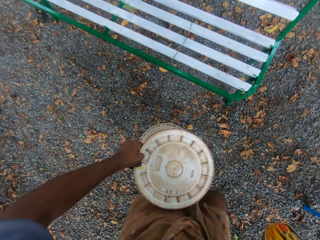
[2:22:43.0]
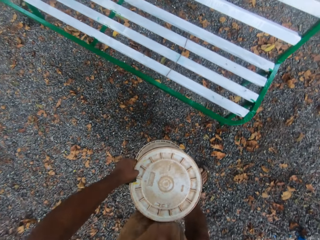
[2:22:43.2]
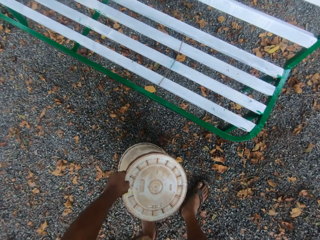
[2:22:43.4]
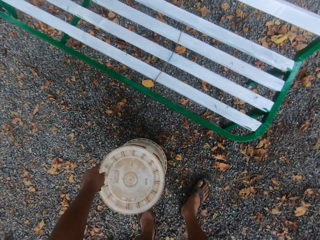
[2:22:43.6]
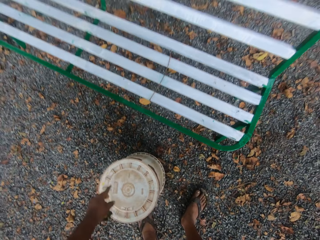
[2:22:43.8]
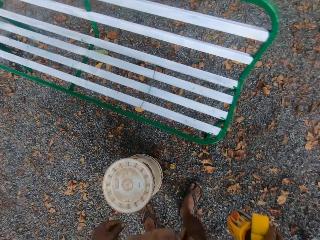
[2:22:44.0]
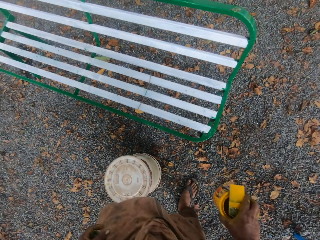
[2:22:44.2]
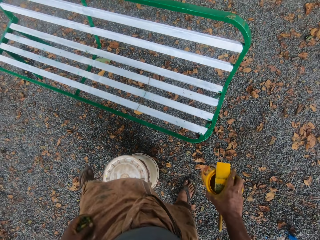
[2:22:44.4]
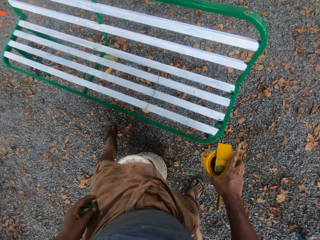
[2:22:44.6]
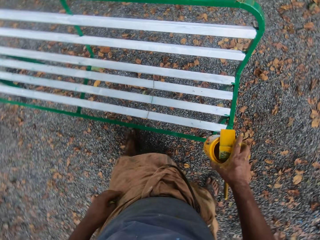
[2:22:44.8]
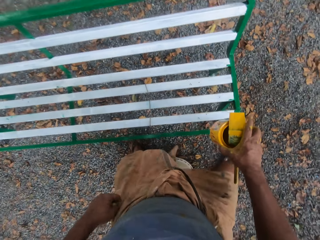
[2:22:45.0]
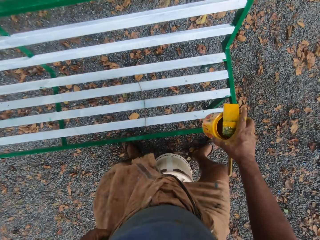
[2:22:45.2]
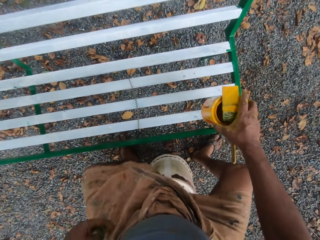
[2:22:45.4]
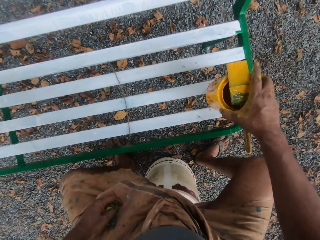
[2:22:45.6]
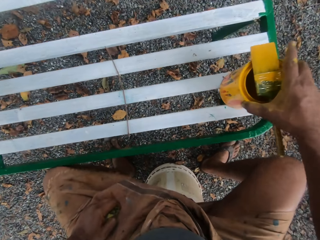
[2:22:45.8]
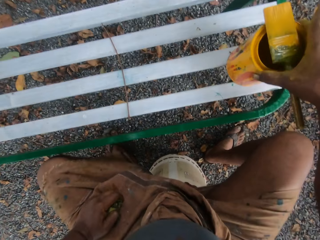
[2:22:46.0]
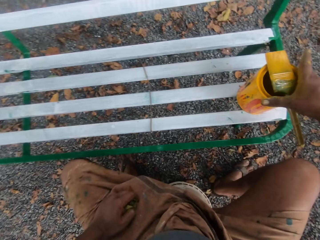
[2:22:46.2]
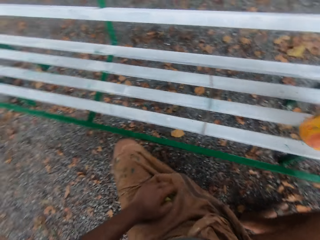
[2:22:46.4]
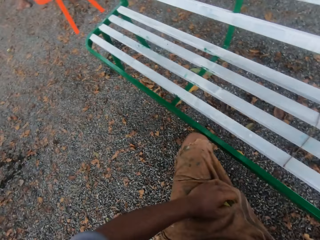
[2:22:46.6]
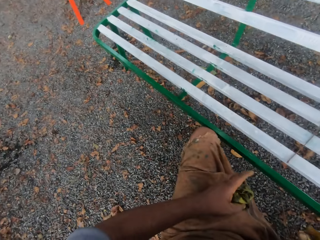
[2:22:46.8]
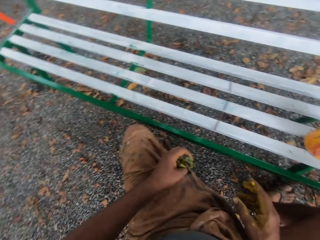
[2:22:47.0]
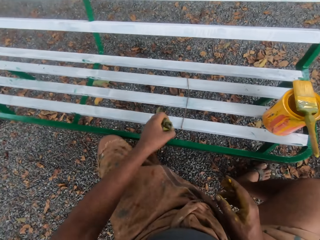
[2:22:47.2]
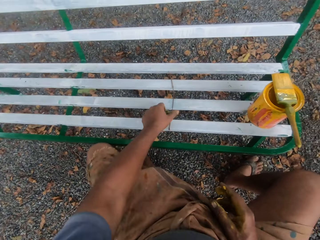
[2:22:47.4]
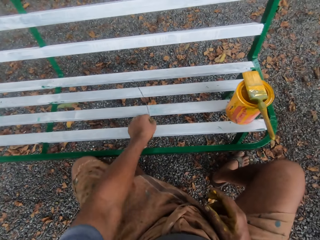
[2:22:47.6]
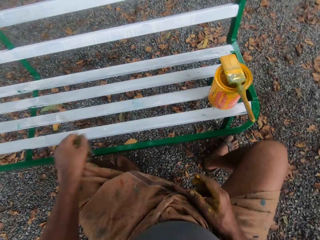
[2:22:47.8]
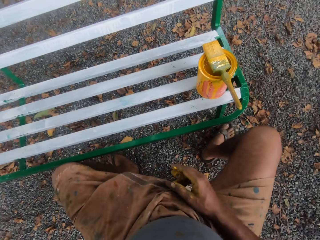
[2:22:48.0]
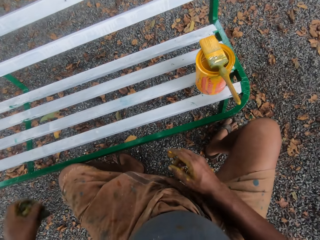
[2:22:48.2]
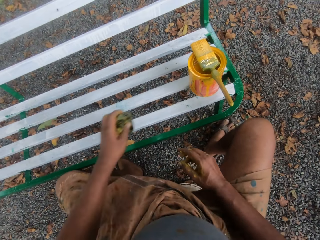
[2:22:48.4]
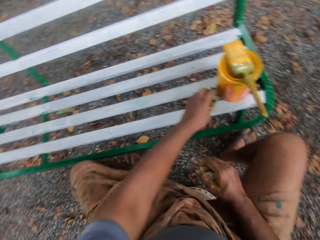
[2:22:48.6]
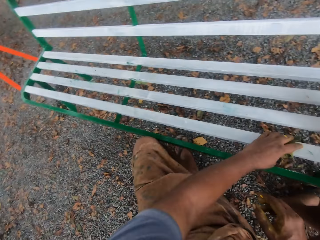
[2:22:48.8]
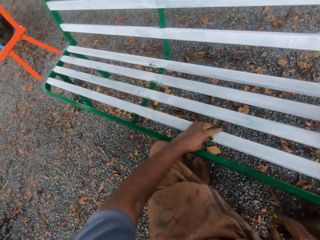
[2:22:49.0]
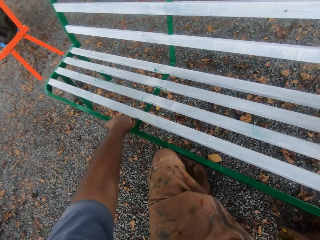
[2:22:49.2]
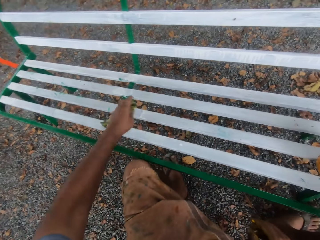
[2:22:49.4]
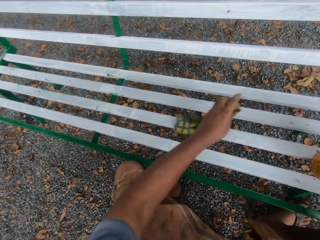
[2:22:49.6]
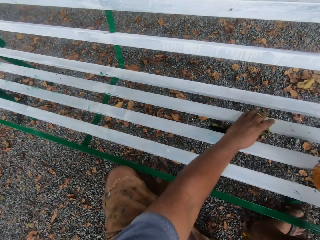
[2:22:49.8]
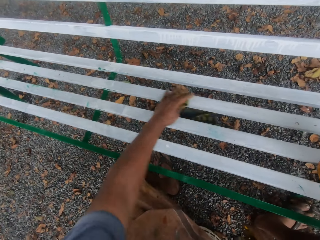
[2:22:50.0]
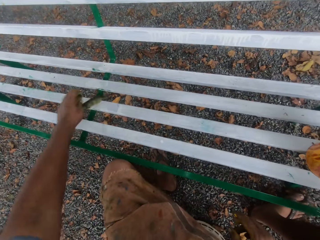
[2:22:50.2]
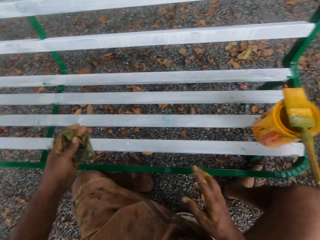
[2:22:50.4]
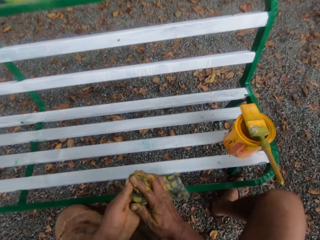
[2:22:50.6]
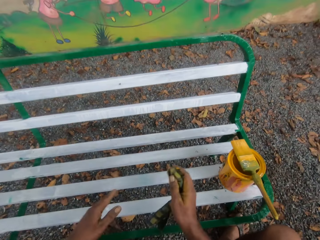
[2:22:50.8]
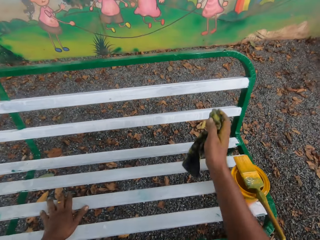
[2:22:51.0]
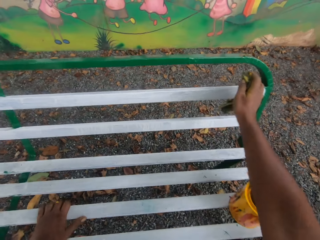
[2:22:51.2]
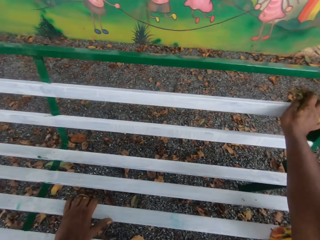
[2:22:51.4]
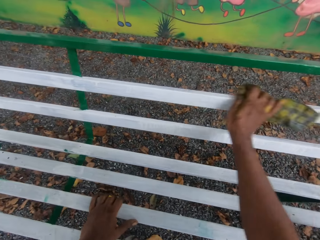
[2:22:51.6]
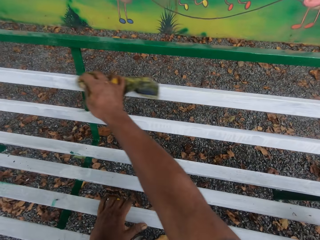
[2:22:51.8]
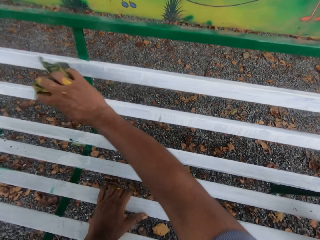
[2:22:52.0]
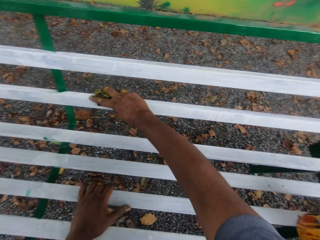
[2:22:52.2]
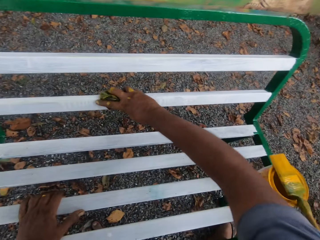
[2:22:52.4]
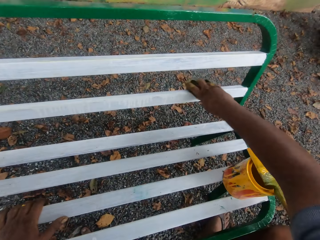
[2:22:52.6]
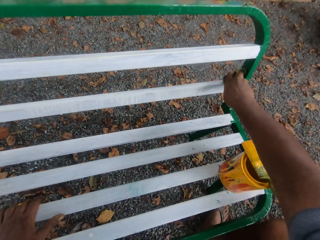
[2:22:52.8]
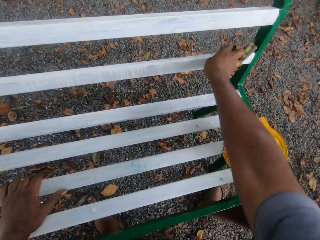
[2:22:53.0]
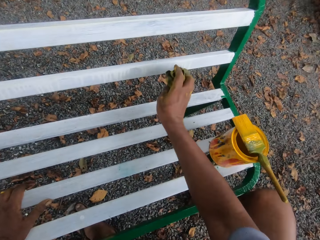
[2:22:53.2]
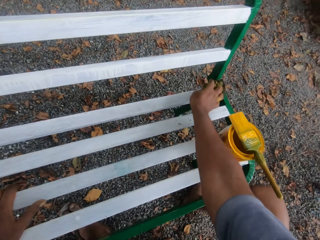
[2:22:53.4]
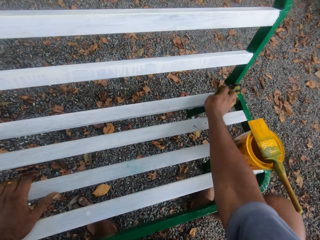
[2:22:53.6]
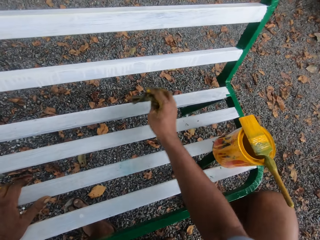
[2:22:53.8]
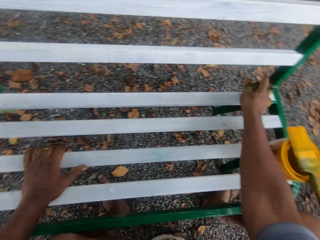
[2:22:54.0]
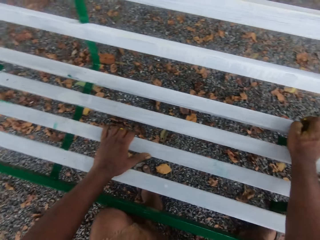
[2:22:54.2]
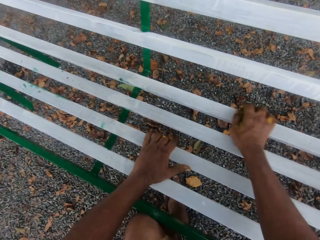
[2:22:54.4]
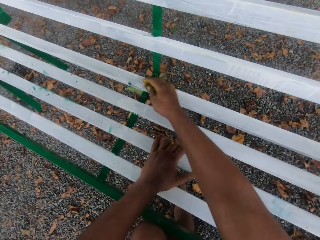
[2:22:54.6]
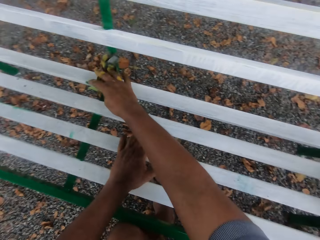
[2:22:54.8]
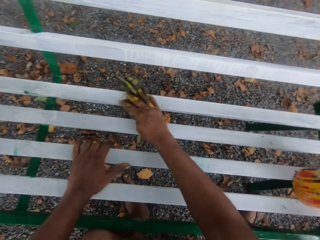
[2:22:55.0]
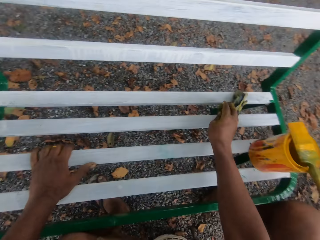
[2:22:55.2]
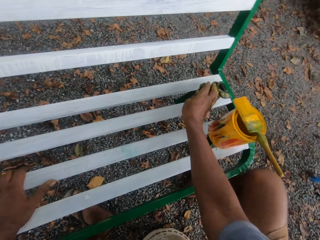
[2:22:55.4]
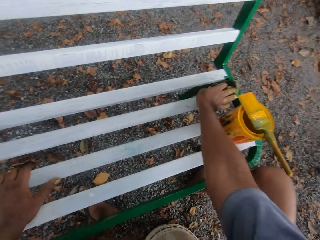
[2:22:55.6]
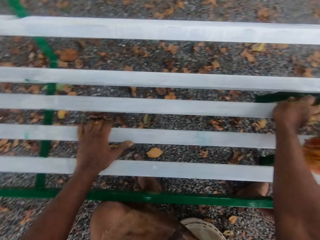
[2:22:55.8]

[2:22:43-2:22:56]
The camera wearer drops the bucket on the floor with his left hand. He sits on the bucket. He drops the can of paint and the paint brush on it on a chair in the garden. He removes a stick on the chair with his left hand. He cleans the chair with a rag in his left hand. He passes the rag in his left hand to his right hand. He cleans the chair with the rag in his right hand and his left hand on the chair.

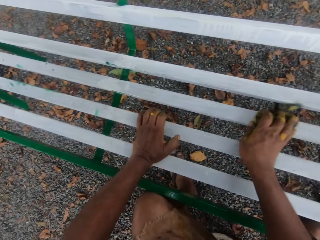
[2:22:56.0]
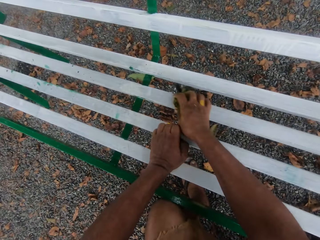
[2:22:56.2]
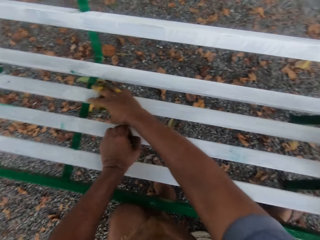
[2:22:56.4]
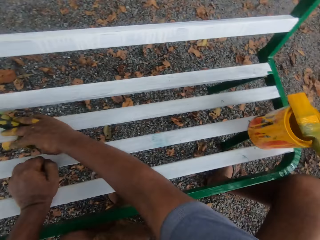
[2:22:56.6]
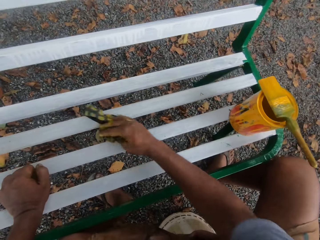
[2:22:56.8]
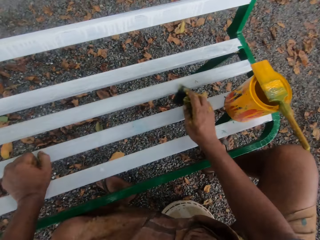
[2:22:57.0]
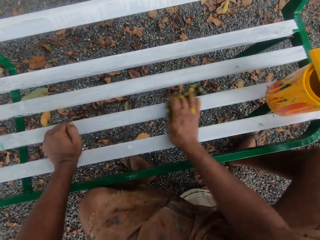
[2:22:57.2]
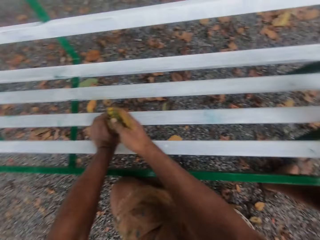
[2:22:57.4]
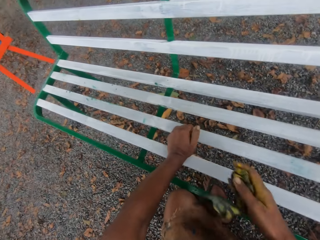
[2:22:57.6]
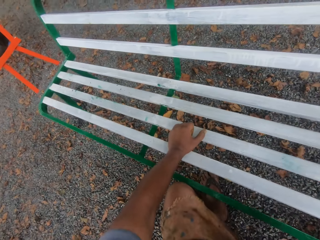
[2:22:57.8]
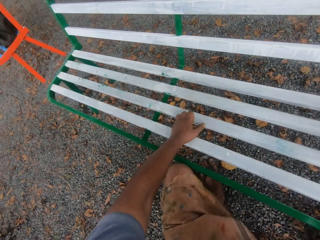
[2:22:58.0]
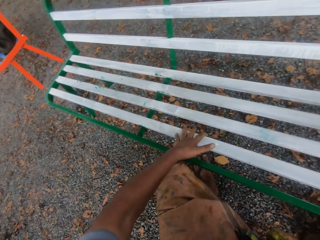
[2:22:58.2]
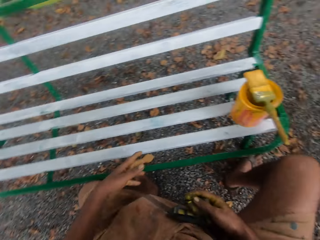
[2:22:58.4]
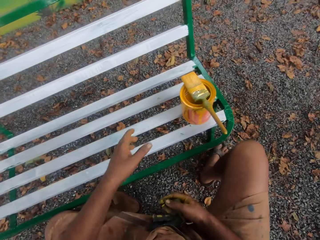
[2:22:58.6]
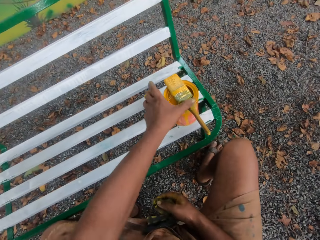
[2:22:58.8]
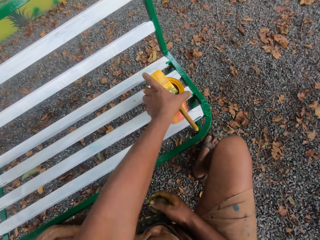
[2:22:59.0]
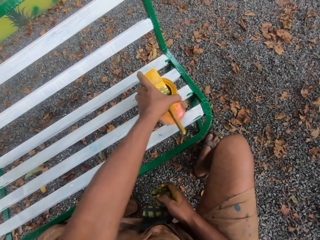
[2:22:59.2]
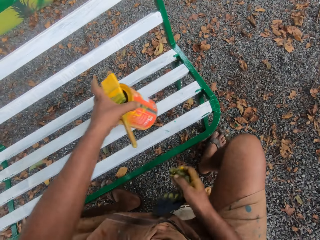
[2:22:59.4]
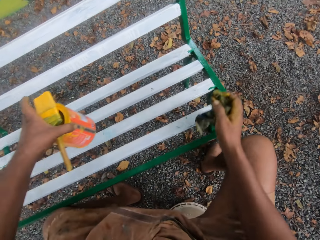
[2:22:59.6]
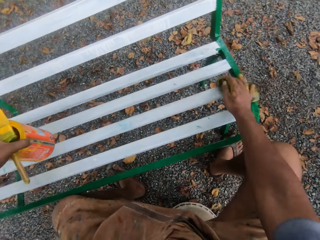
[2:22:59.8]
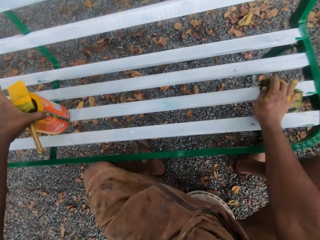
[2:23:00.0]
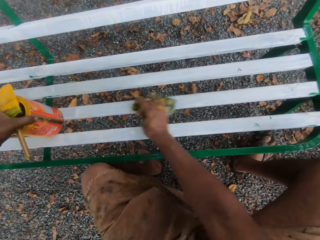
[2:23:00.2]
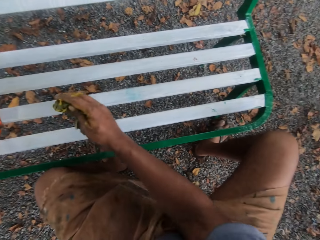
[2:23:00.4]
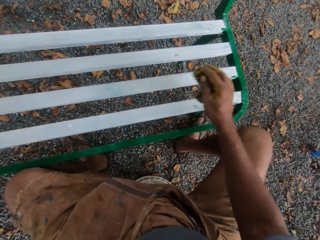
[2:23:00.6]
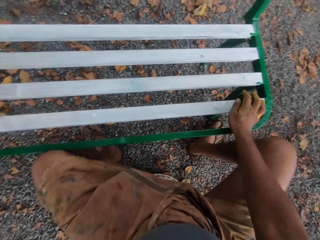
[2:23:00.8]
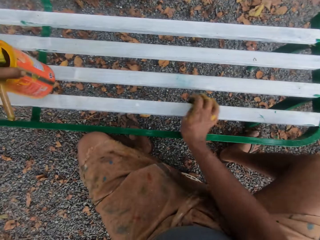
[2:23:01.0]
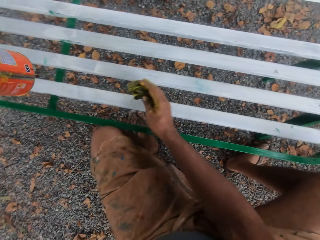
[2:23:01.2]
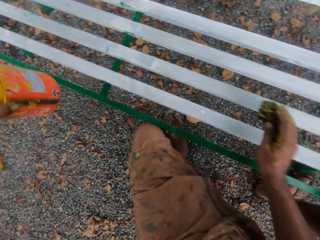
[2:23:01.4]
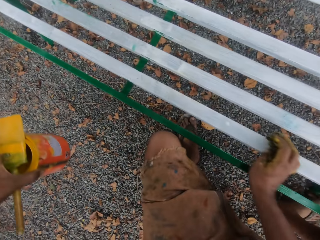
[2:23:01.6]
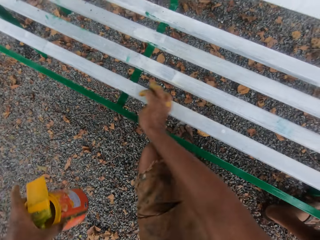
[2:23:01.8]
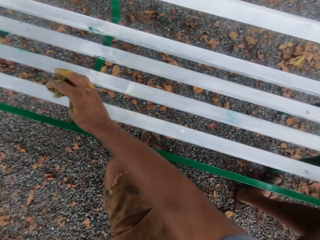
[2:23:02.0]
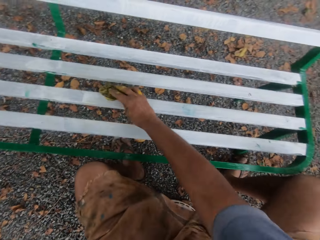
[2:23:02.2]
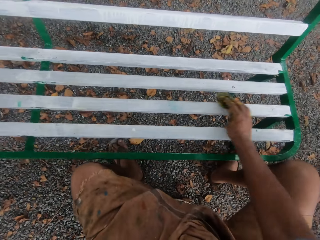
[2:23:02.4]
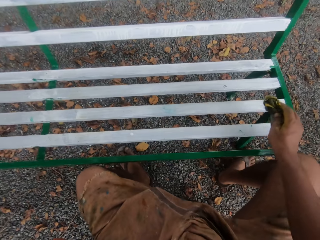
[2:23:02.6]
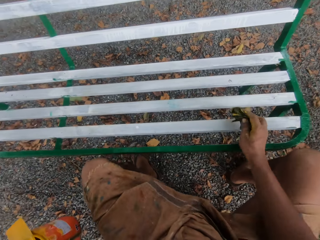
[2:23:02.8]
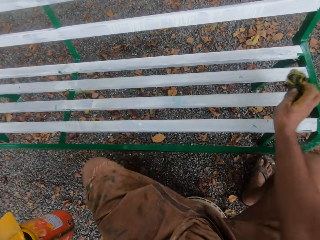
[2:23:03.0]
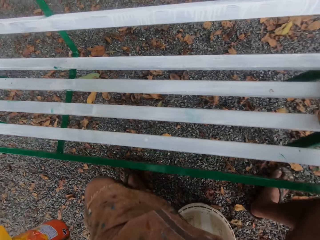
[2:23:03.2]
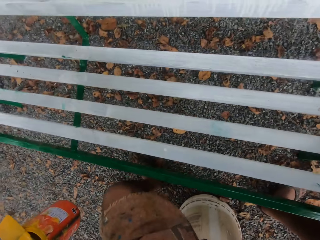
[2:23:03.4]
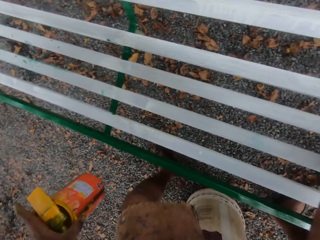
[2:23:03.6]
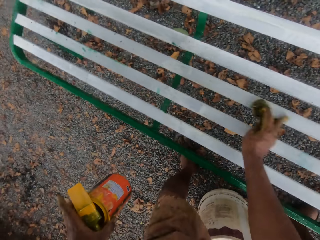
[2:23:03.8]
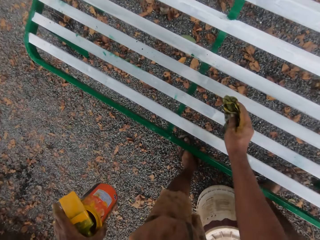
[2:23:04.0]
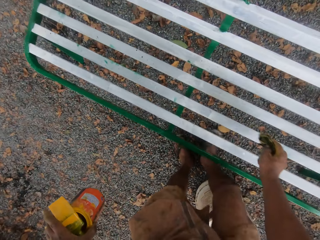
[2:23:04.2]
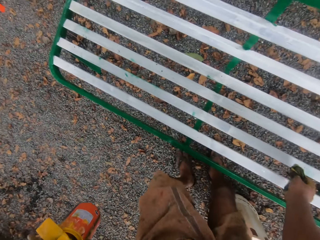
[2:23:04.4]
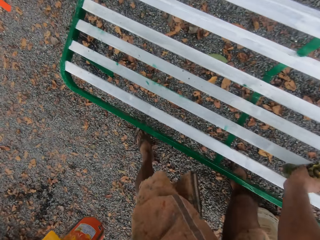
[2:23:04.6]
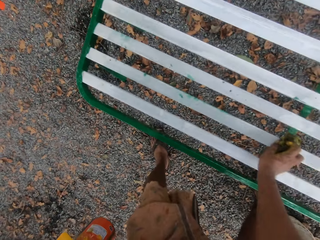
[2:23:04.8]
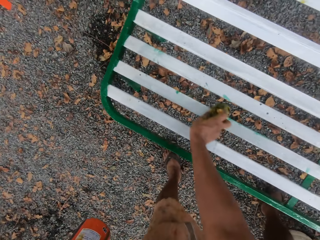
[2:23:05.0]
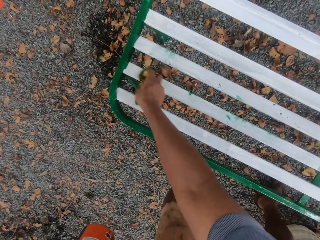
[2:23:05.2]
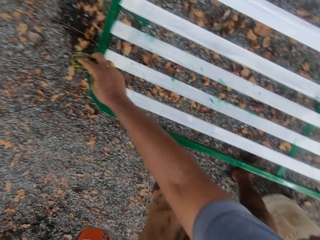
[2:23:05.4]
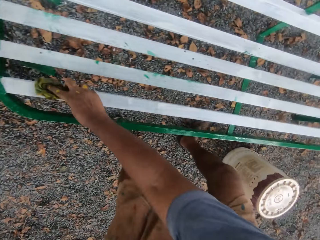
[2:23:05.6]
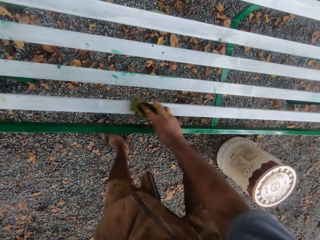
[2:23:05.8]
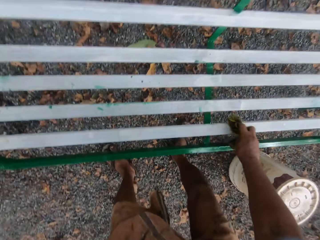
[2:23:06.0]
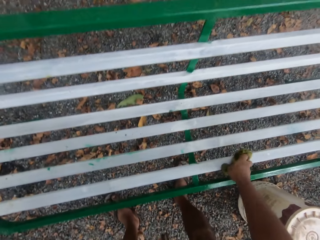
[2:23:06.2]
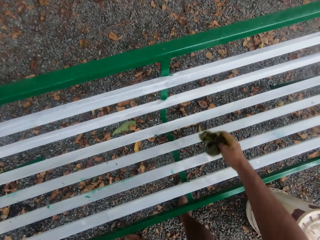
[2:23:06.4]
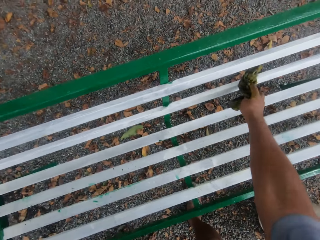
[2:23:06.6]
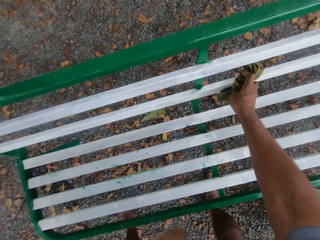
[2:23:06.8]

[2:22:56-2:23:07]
The camera wearer moves the can of paint on the chair with his left hand. He cleans the chair with the rag in his right hand. He picks up the can of paint on the chair with his left hand. He stands from the bucket. He cleans the chair with the rag in his right hand.
